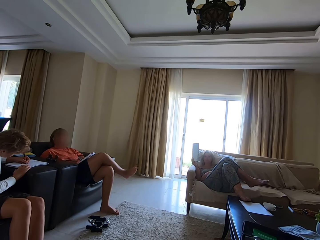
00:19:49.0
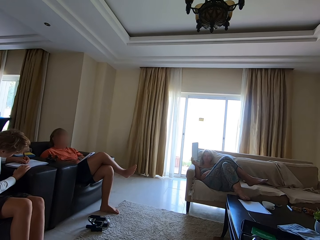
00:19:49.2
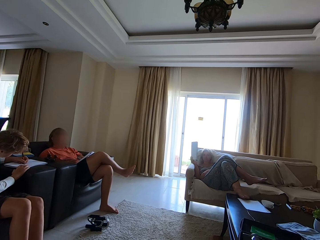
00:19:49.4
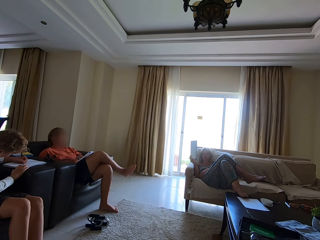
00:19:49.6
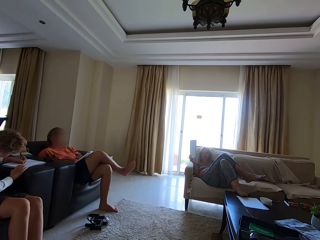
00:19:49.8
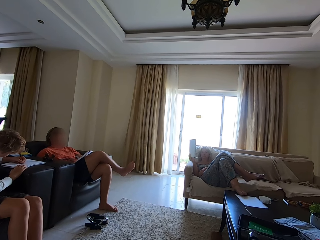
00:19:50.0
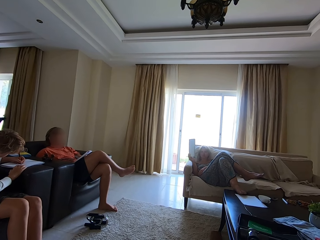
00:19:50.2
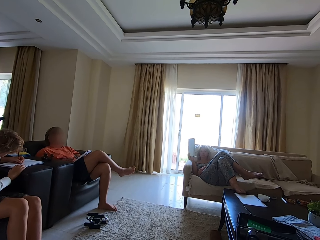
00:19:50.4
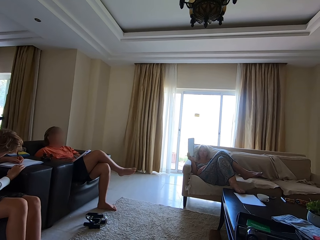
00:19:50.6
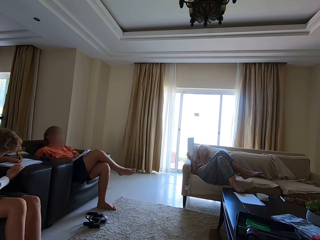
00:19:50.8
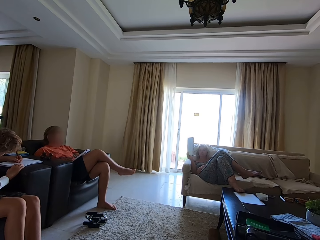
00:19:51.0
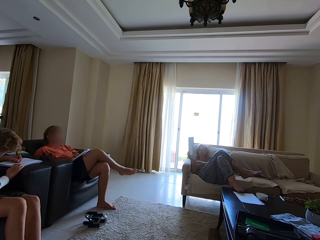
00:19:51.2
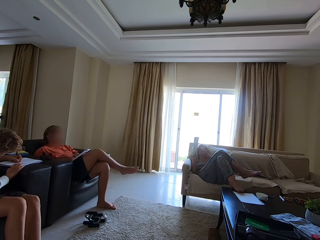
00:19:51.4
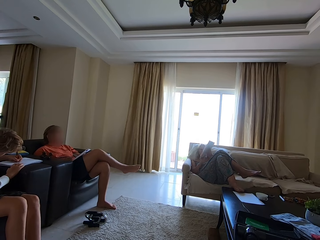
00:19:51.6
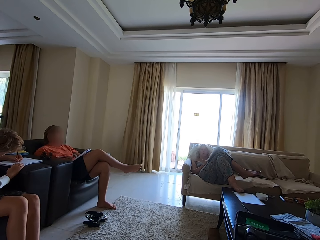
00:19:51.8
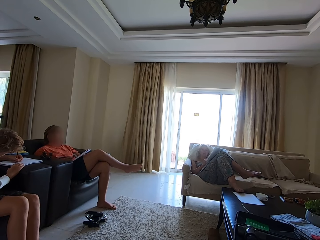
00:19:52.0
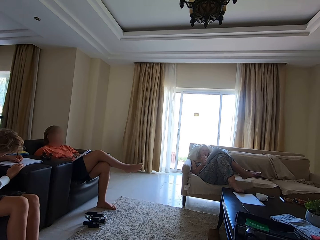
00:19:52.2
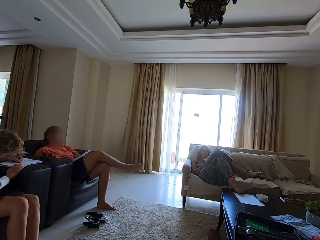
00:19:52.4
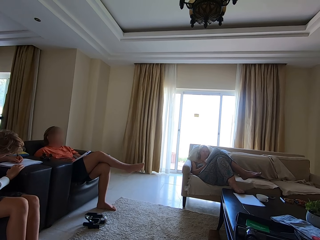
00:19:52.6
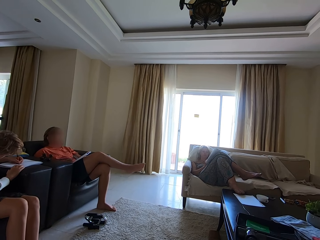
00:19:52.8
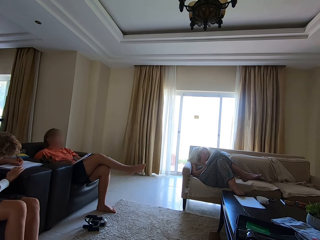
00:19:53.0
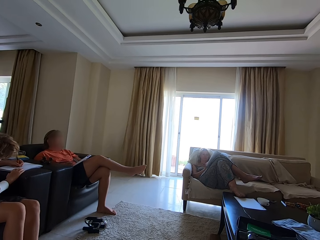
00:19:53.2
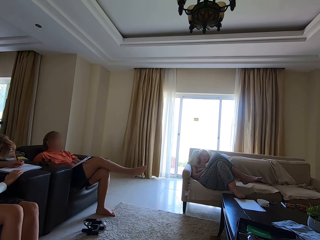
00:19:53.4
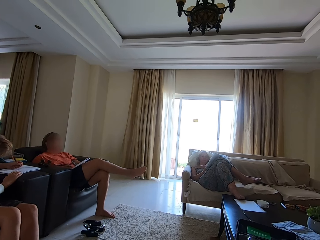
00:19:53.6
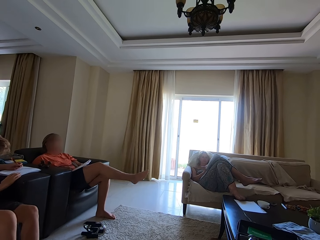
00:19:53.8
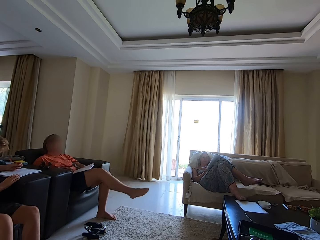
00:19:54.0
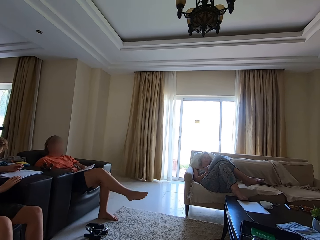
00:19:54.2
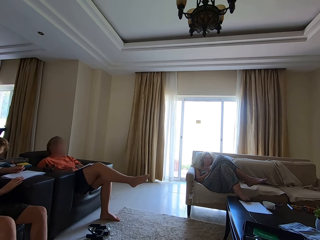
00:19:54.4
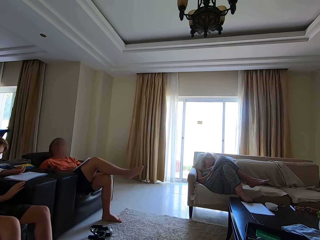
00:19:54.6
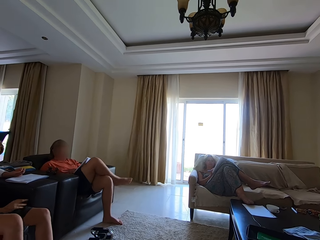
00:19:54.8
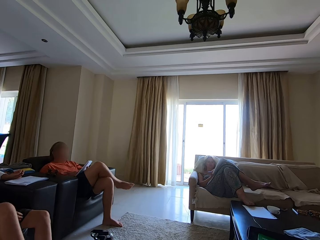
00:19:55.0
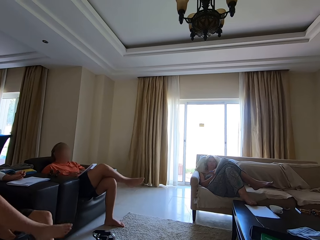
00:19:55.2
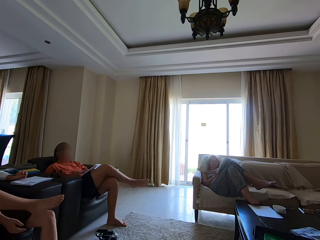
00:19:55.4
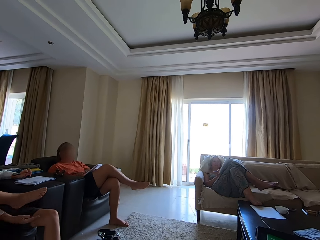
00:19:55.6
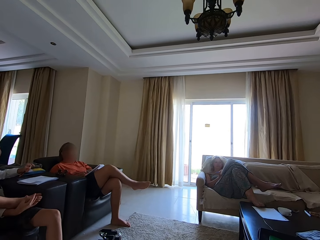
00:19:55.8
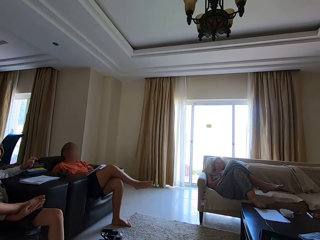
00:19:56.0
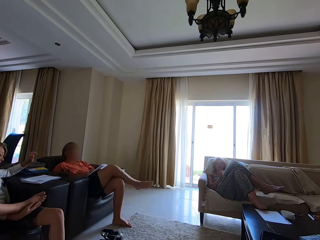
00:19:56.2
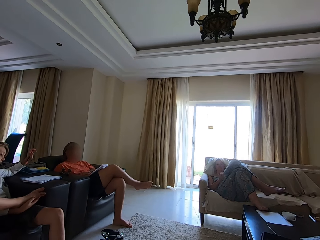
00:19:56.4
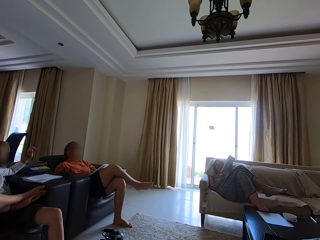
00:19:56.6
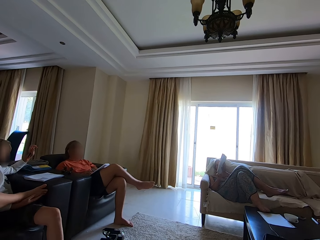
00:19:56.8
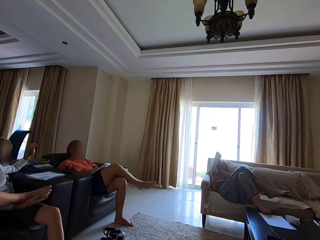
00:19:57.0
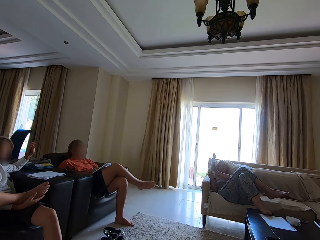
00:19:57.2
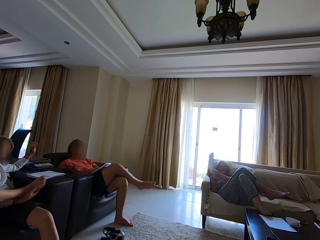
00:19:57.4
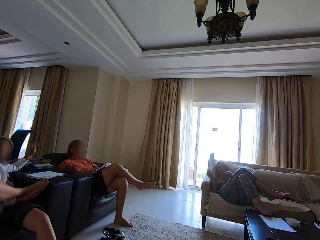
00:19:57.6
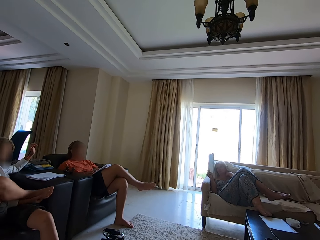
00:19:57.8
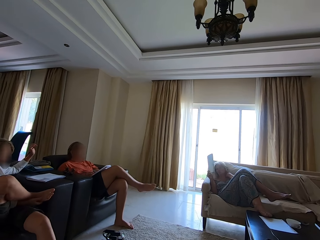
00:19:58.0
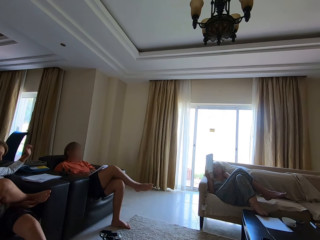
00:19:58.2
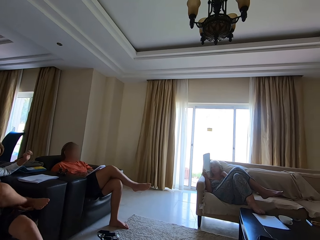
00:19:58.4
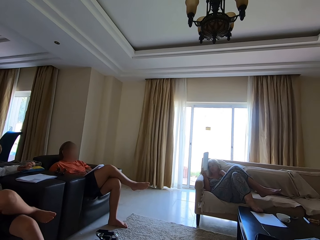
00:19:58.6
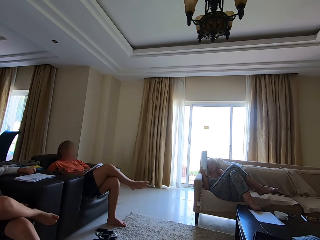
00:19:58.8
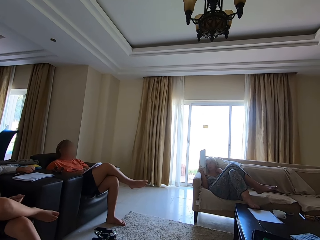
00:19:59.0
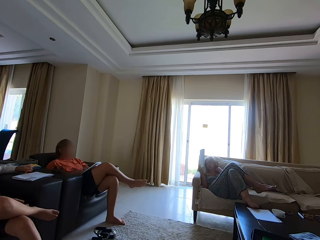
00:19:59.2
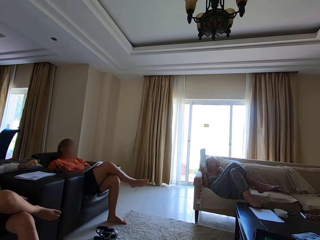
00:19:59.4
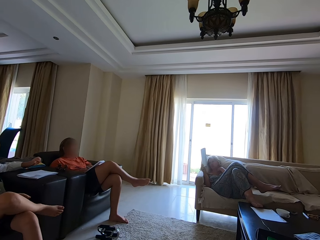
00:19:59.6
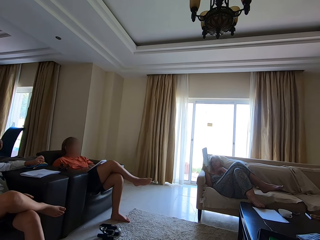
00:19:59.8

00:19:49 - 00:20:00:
The camera wearer converses with a person. The person converses with the camera wearer. The person writes in a book. The camera wearer converses with the person. The person folds the leg and lifts the book.

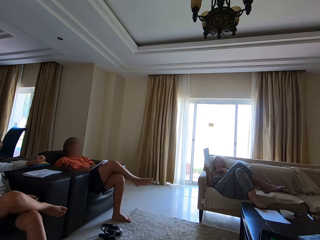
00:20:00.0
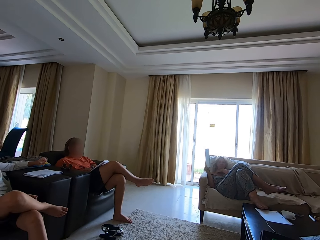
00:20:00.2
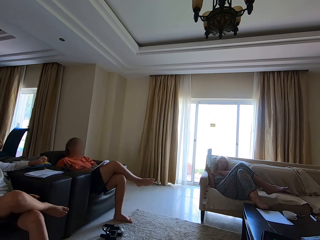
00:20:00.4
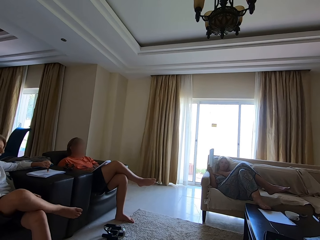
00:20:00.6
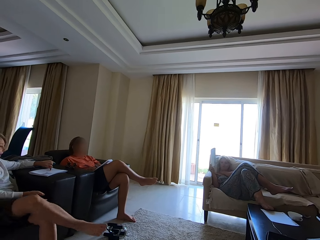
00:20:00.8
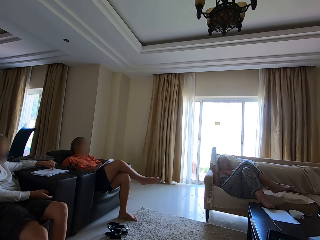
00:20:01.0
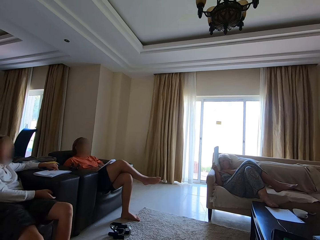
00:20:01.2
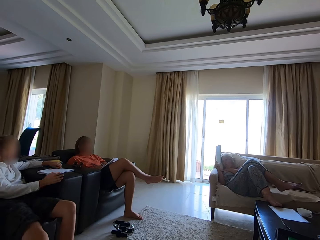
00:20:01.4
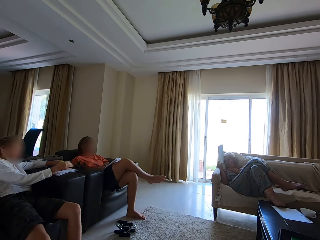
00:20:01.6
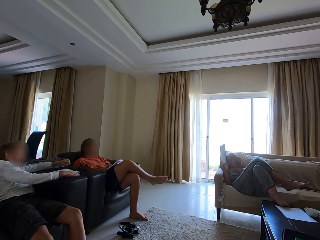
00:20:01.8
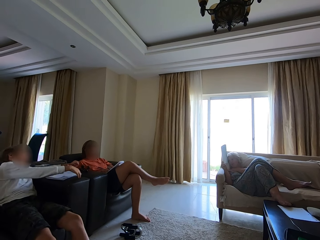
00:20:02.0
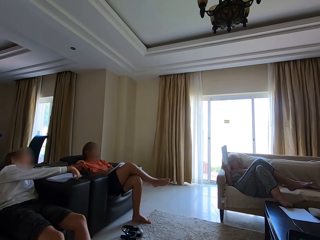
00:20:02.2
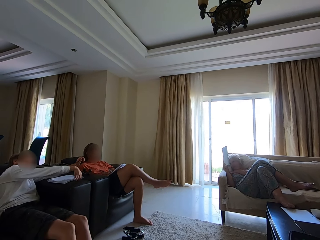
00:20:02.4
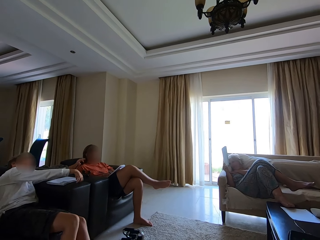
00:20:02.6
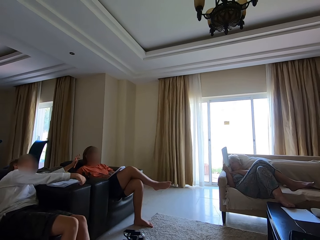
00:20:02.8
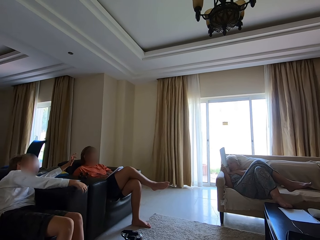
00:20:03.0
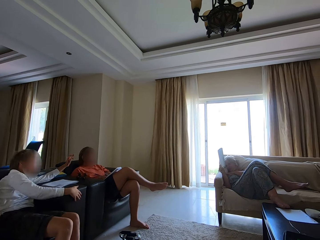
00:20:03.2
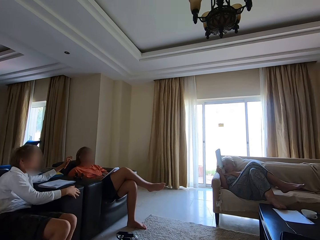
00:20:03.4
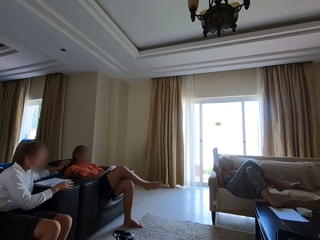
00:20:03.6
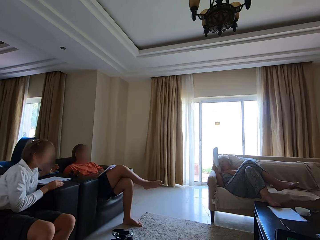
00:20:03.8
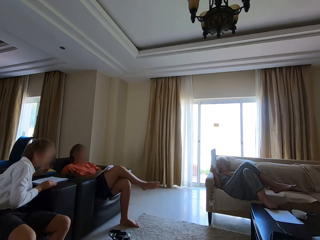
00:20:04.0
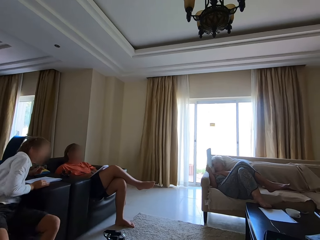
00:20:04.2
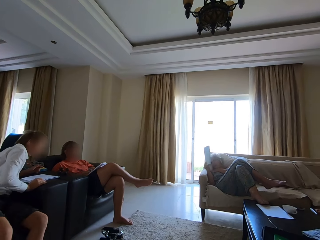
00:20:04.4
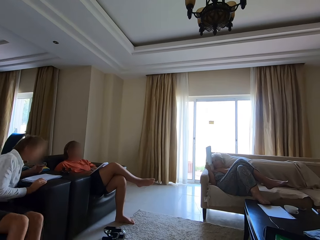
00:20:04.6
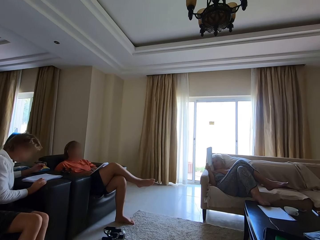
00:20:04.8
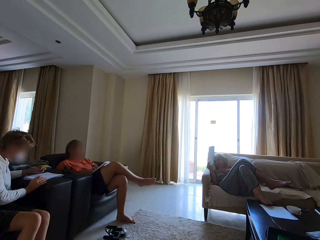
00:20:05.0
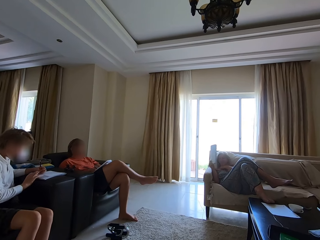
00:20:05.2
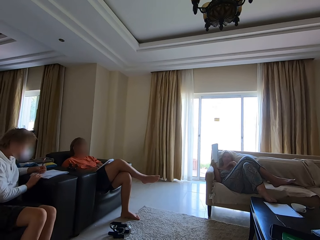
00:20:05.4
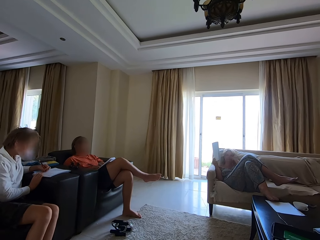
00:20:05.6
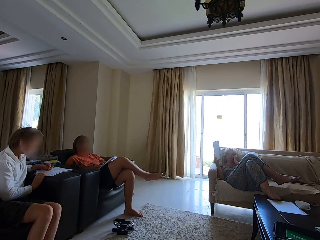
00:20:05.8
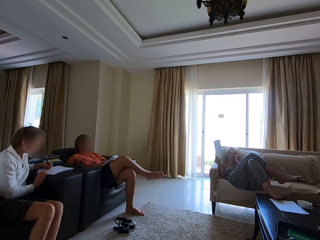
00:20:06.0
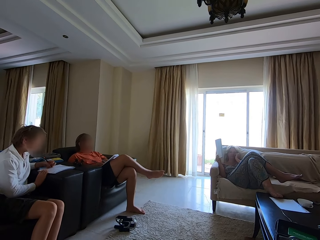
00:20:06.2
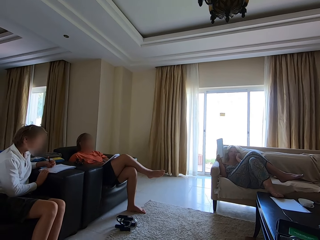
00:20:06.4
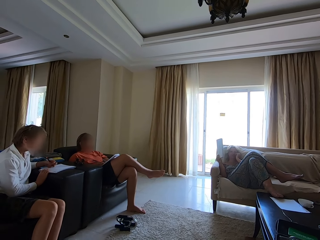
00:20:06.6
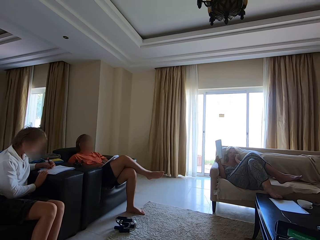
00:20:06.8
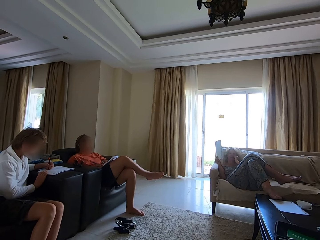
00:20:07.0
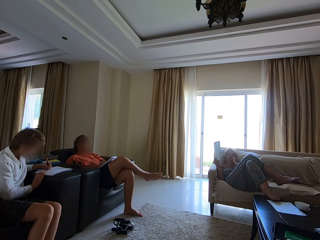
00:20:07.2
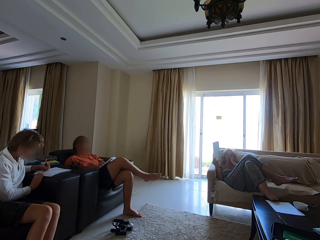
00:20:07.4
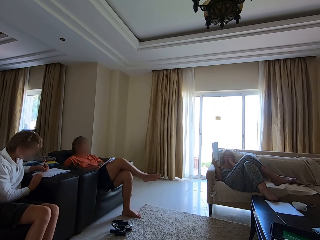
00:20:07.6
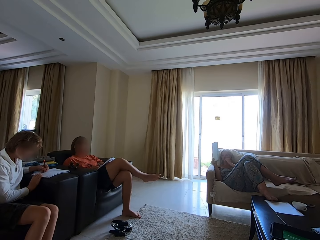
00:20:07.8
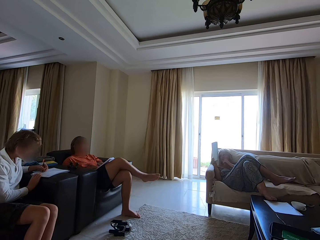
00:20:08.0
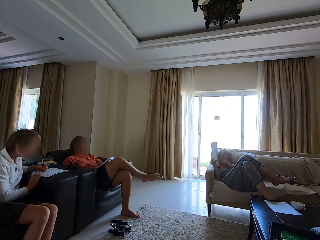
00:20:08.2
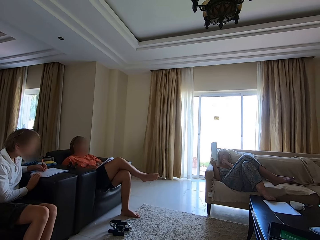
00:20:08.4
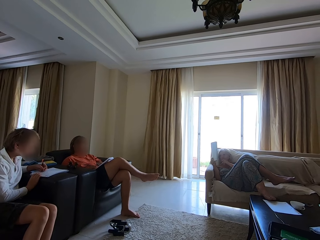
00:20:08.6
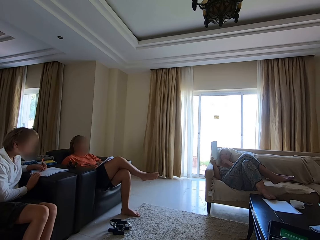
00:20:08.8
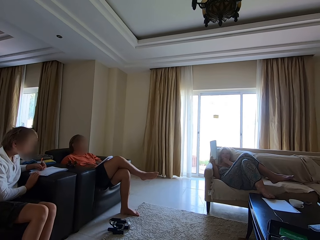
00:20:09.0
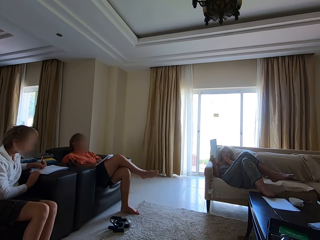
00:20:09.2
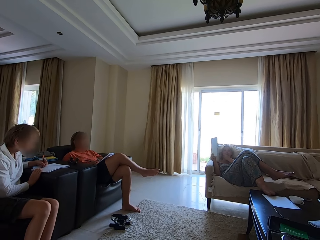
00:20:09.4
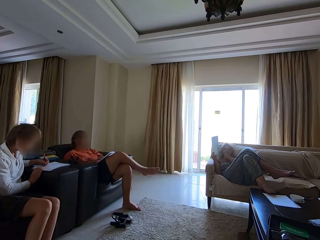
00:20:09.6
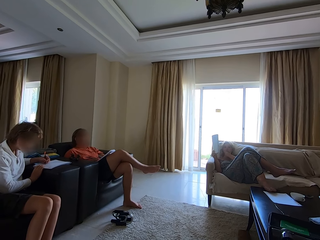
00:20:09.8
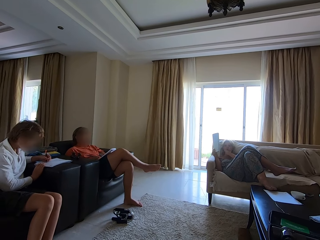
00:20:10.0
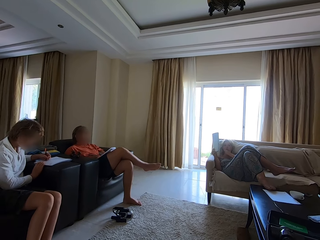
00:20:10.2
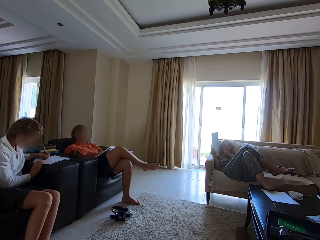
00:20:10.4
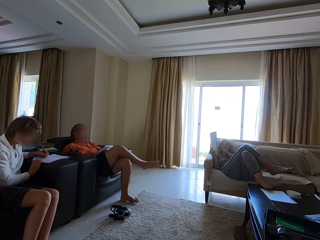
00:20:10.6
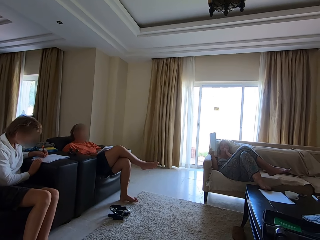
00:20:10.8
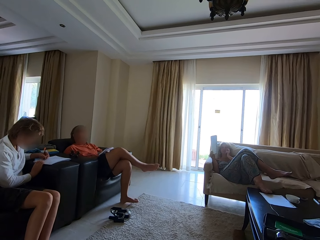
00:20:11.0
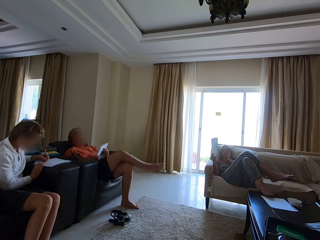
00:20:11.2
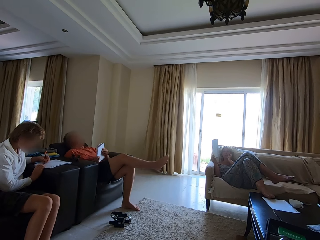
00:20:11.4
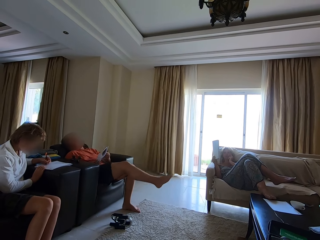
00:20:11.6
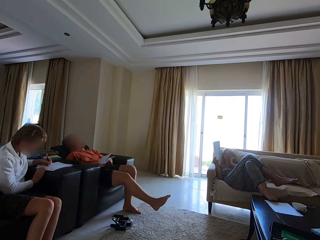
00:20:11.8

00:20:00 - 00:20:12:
A person converses with the camera wearer. The camera wearer converses. The person writes in a book. The person looks at the book. The person writes in the book.
